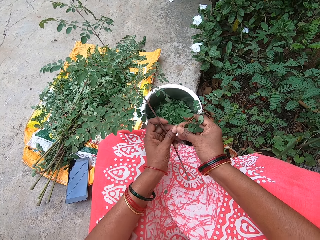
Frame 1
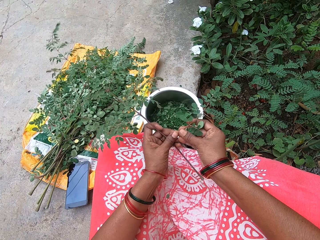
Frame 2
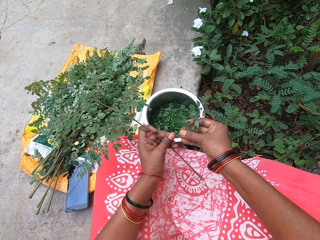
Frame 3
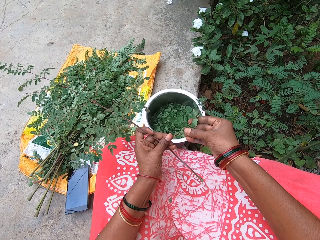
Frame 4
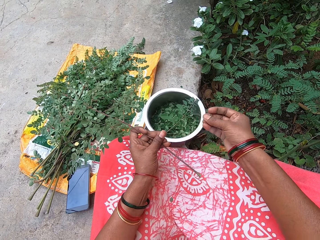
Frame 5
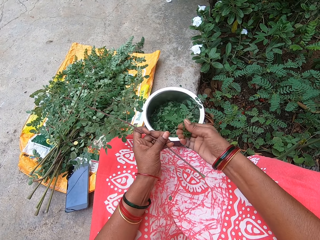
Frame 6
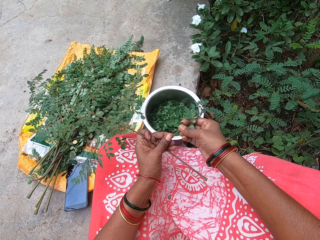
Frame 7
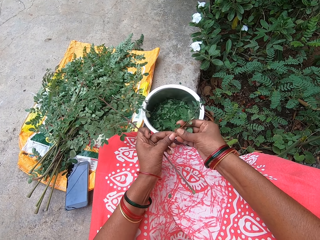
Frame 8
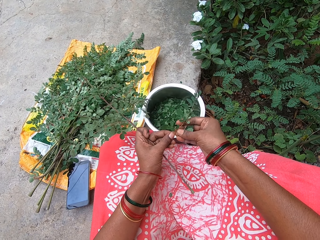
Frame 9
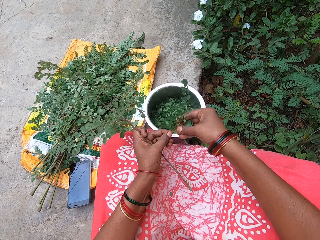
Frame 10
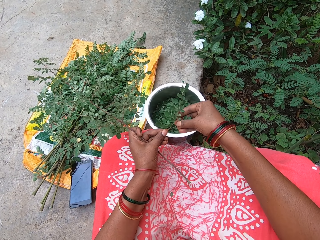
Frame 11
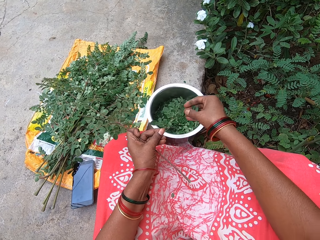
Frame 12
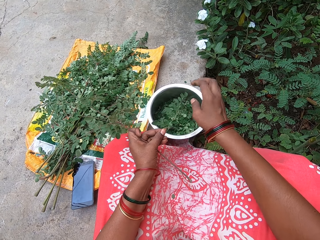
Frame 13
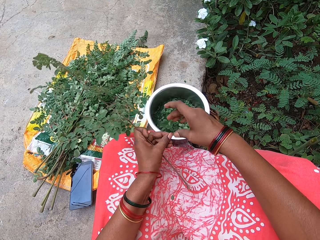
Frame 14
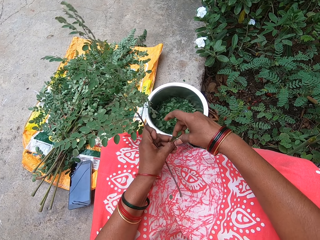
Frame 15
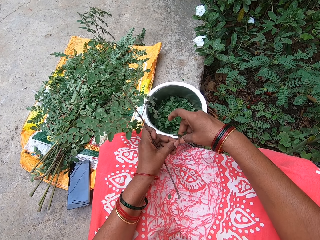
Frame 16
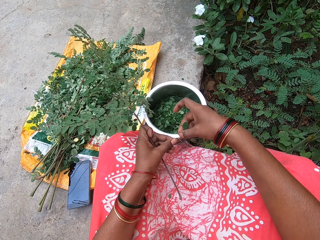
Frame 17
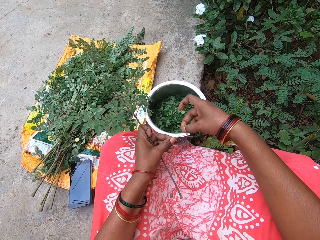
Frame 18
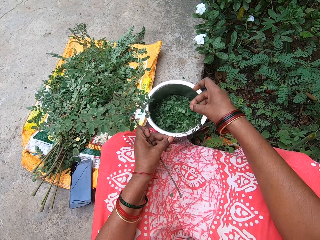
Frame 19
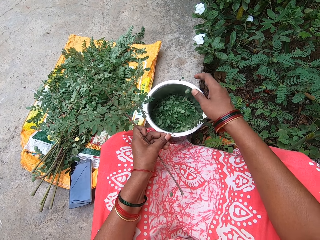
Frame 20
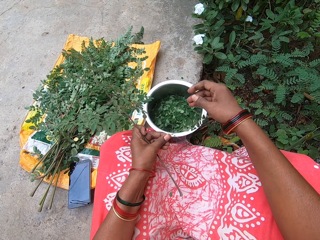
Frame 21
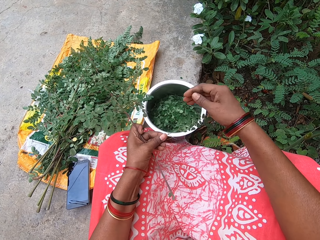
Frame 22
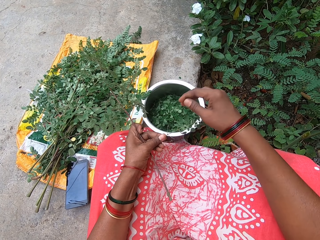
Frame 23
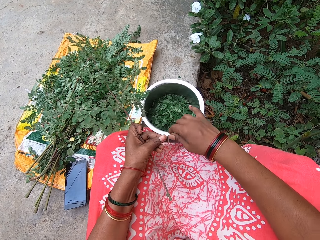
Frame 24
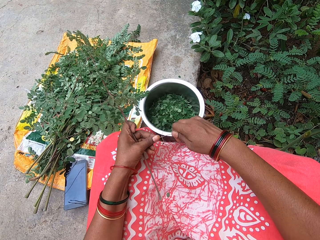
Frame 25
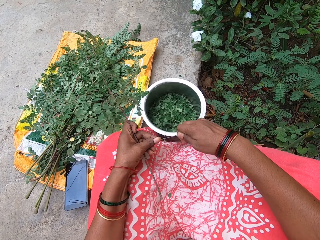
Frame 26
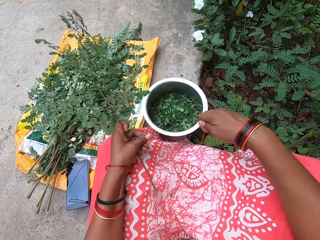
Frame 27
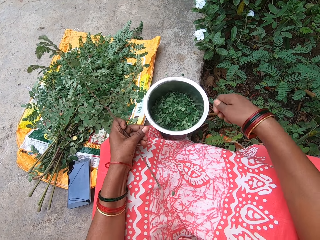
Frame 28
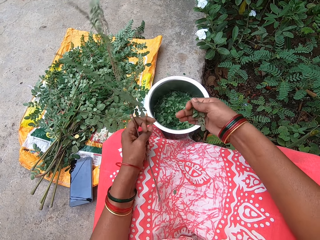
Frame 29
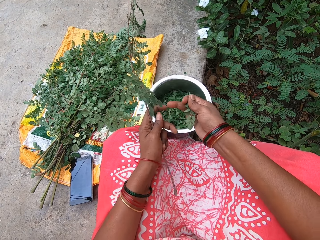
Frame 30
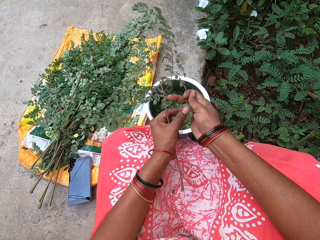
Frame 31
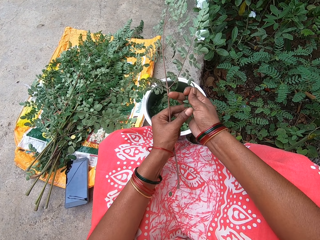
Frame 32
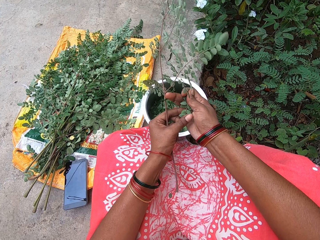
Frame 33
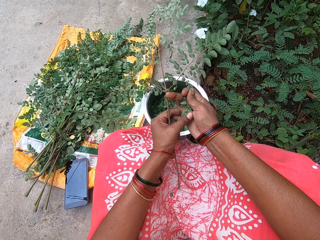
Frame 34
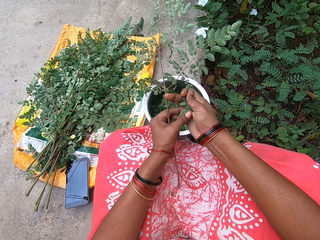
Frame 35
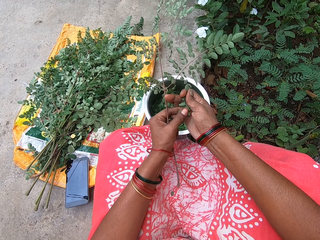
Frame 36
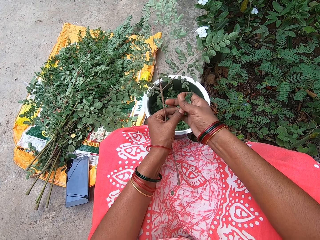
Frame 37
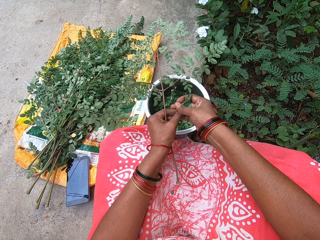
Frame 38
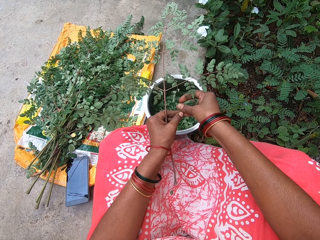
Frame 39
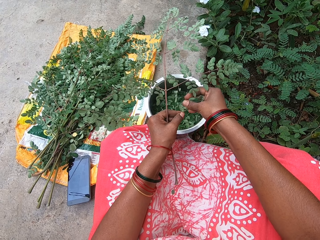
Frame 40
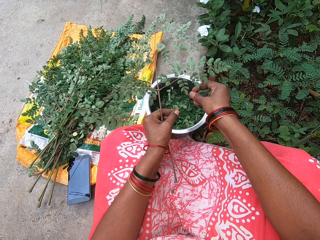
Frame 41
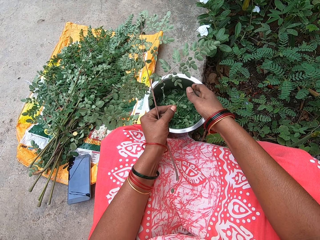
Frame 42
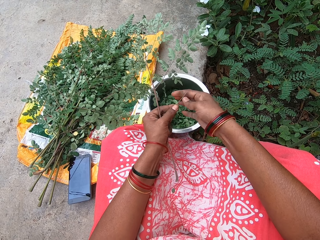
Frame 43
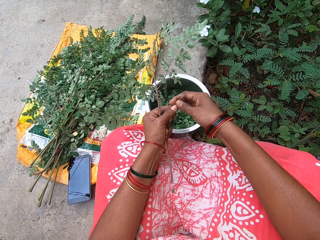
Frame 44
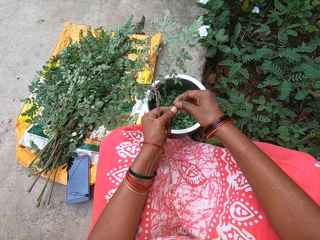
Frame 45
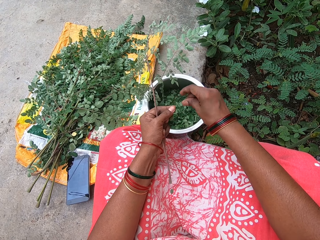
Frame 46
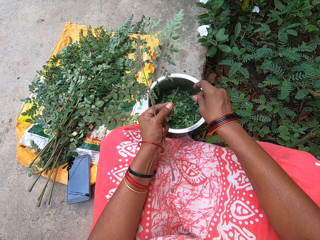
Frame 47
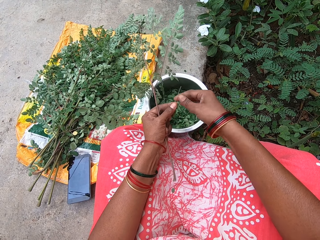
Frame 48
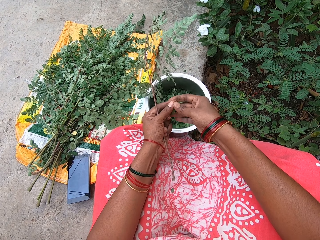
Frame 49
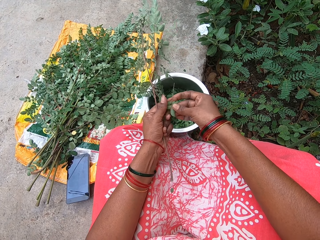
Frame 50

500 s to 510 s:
The camera wearer removes vegetables from the stick with her right hand. She puts the vegetable in her right hand into the plate. She removes vegetables from the stick with her right hand. She puts the vegetable in her right hand into the plate. She pulls the vegetable from the stem.

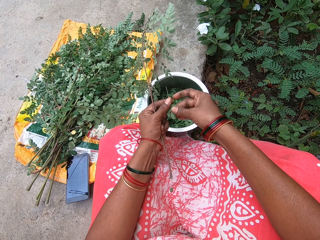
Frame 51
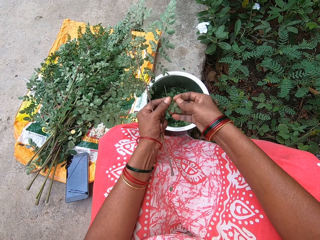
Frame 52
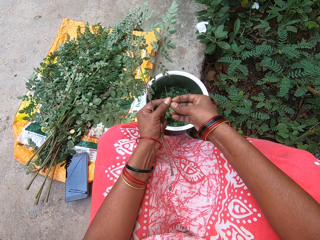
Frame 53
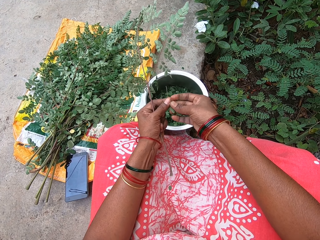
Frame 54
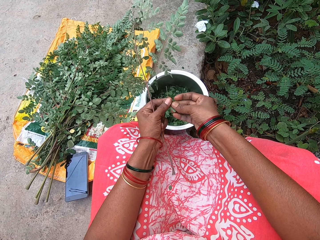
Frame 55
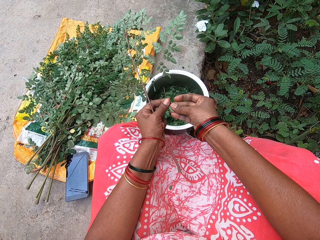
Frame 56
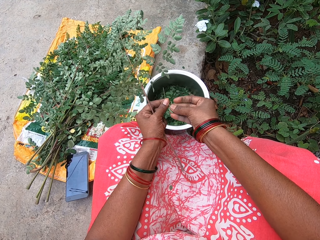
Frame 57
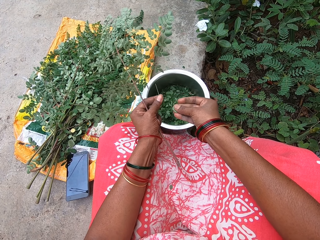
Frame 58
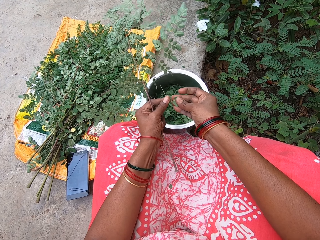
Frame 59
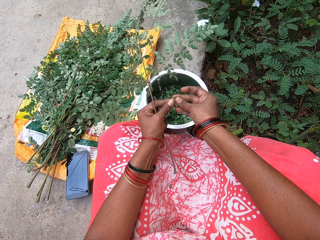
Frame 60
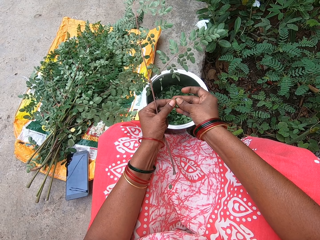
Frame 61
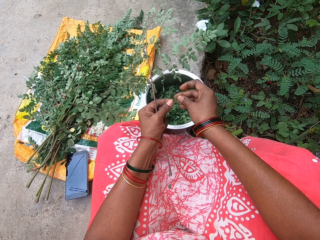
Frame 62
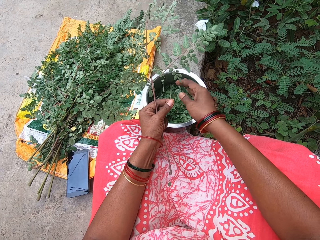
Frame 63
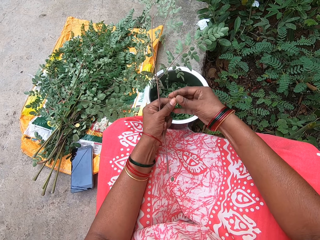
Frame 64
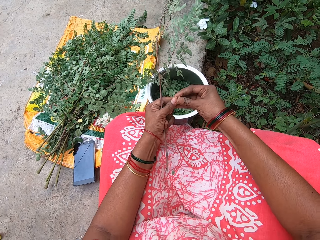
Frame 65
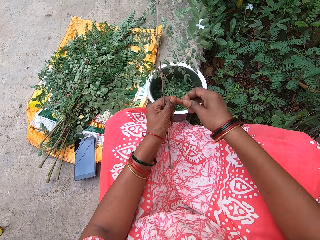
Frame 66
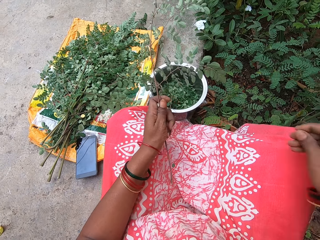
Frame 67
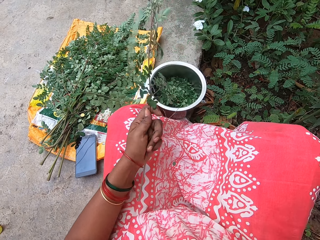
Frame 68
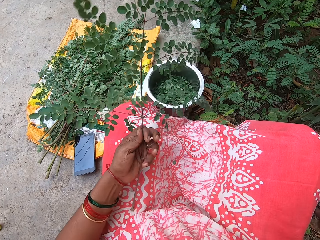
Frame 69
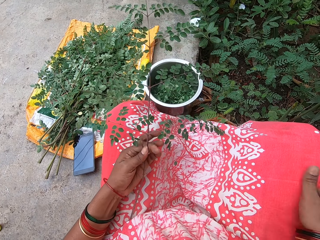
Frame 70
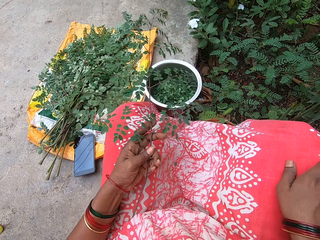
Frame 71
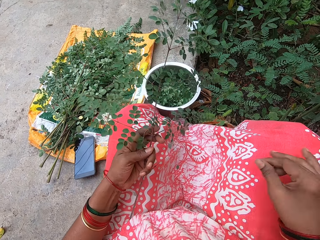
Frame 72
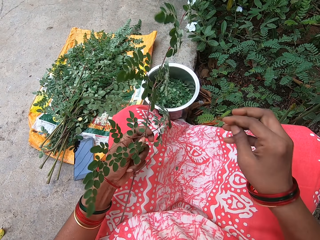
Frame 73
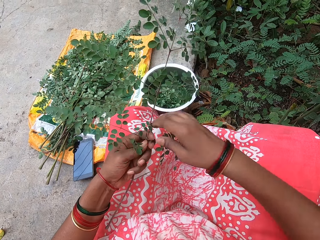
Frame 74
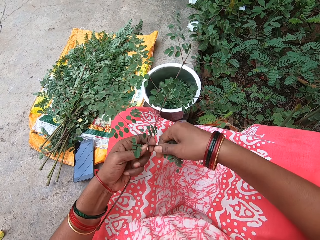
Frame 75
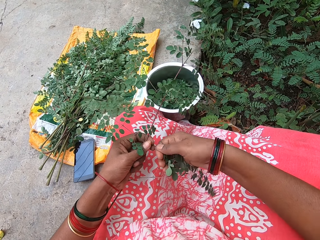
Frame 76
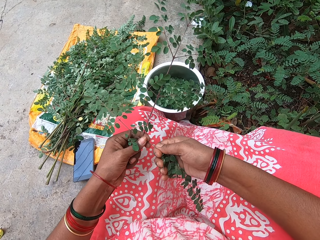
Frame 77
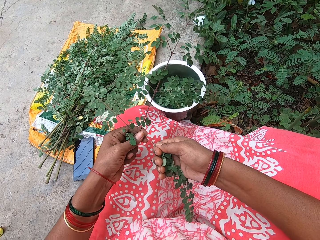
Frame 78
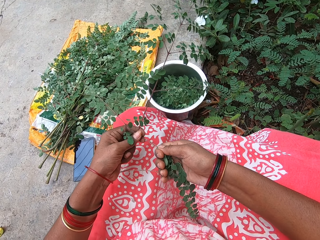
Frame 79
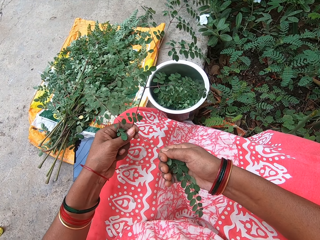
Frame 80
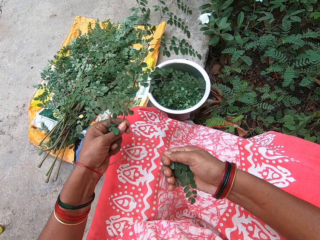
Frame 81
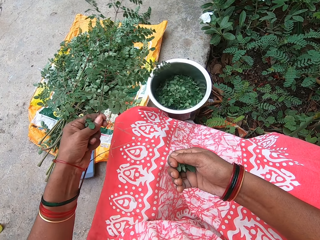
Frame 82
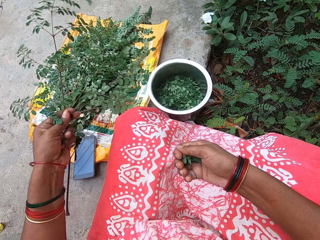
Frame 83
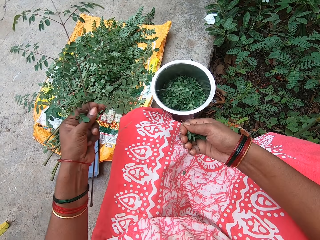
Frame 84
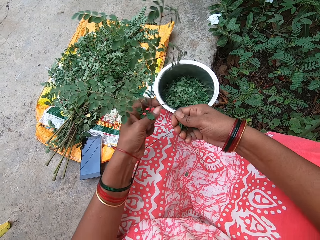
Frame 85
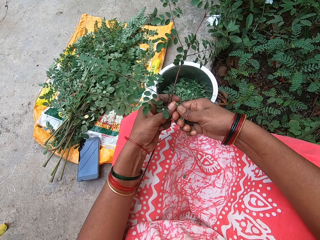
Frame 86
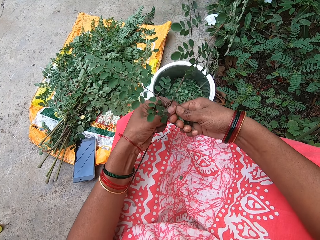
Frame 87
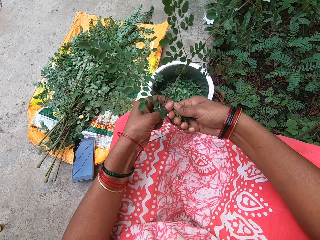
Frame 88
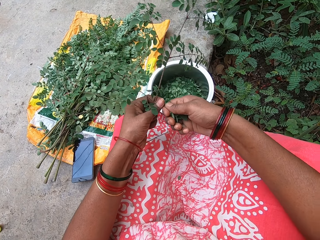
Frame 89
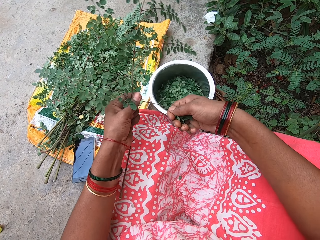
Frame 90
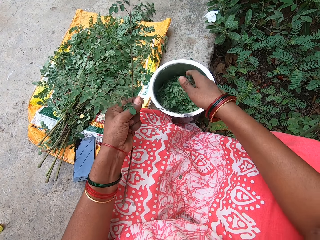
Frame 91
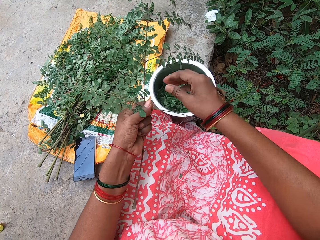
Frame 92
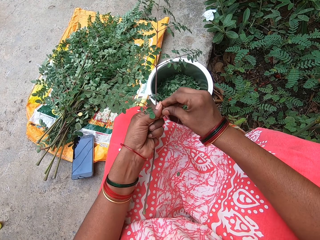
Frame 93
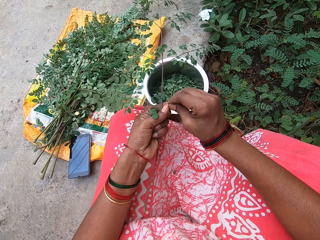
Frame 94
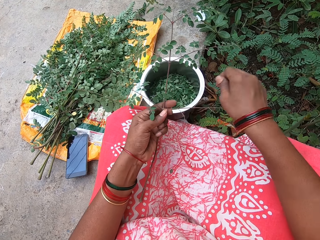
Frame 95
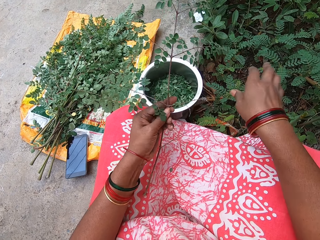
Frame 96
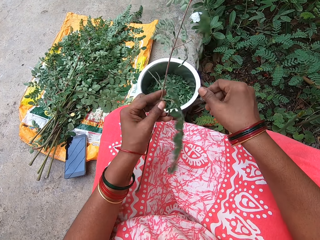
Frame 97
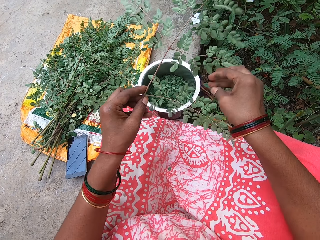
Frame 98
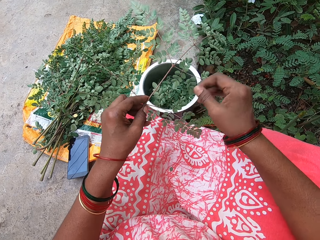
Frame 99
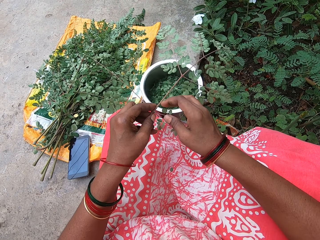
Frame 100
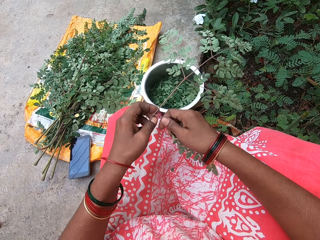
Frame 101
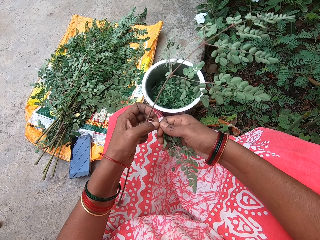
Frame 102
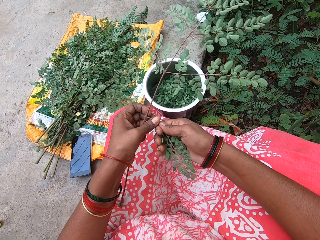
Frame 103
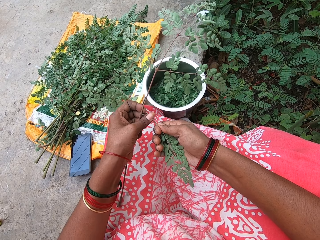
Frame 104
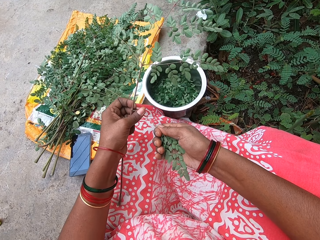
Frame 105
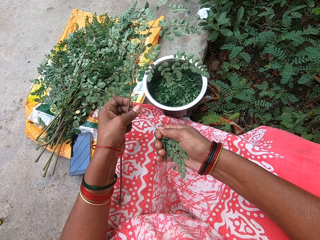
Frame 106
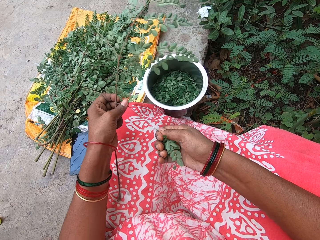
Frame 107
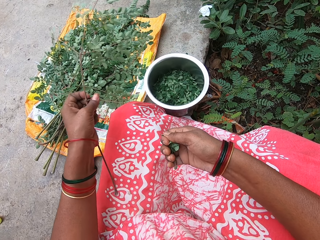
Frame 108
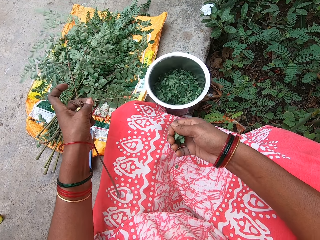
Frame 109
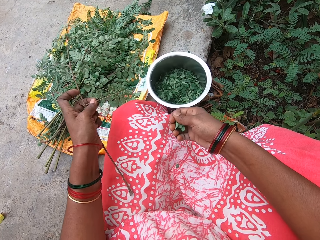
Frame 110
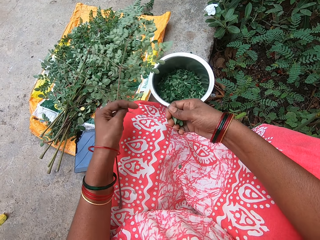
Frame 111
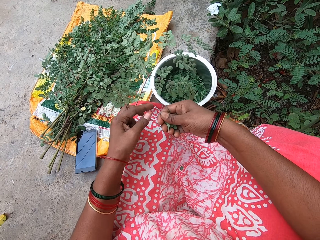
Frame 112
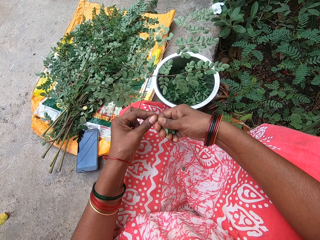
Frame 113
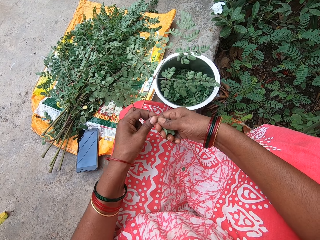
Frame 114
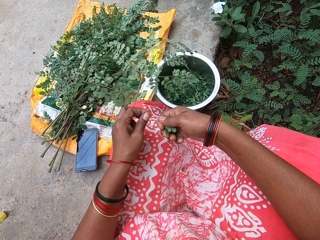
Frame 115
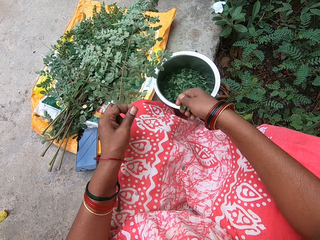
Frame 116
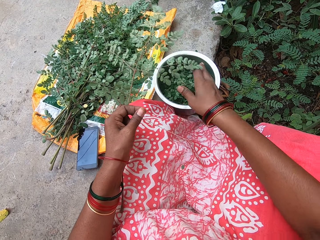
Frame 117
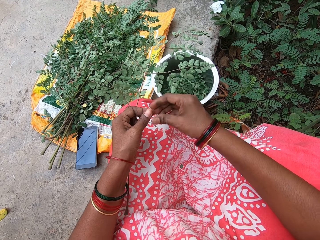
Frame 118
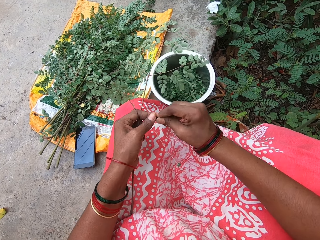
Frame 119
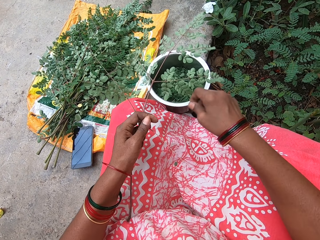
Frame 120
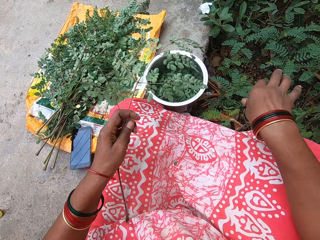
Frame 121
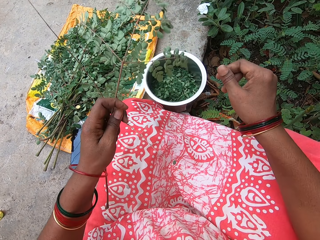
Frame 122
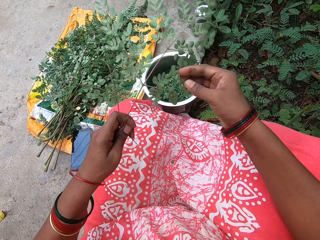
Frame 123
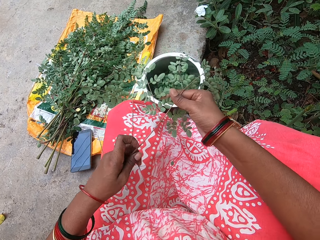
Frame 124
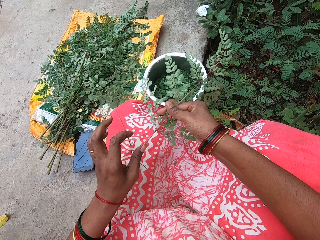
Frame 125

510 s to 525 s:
The camera wearer drops the vegetable in the bowl. She throws the stem. She removes vegetables from the stick with her right hand. She puts the vegetable in her right hand into the plate. She removes vegetables from the stick with her right hand. She puts the vegetable in her right hand into the plate. She removes vegetables from the stick with her right hand. She does so again.
